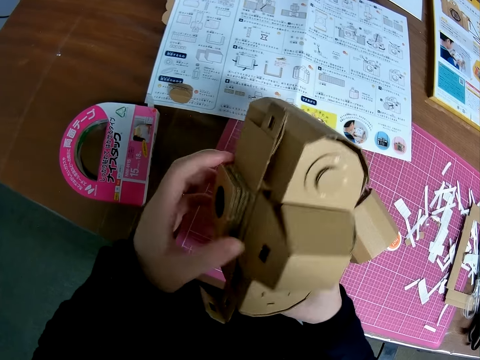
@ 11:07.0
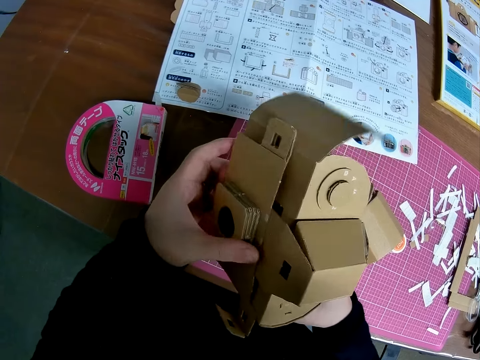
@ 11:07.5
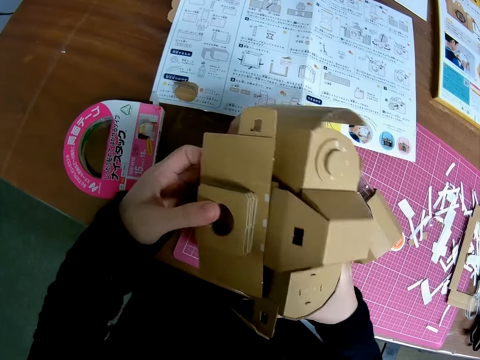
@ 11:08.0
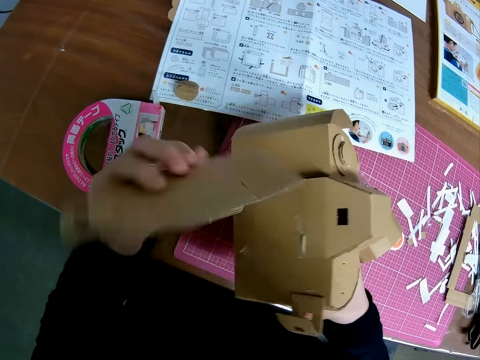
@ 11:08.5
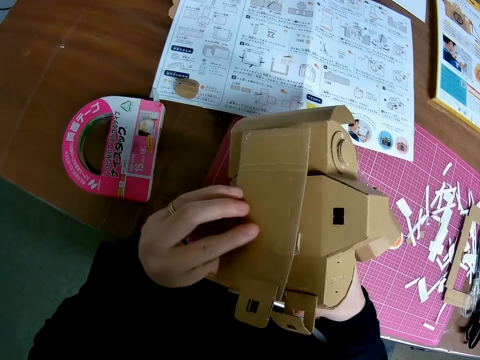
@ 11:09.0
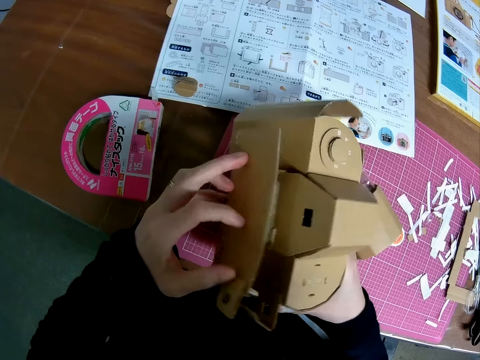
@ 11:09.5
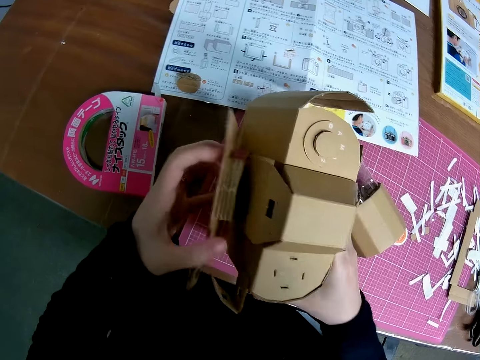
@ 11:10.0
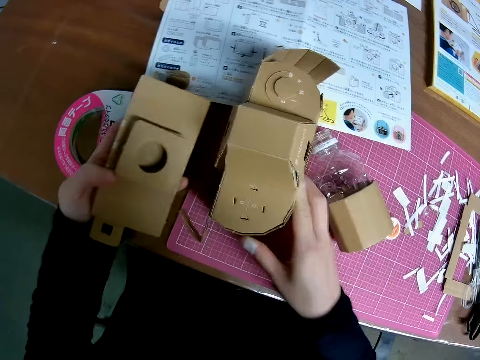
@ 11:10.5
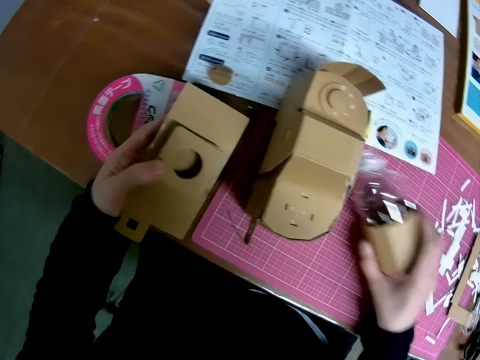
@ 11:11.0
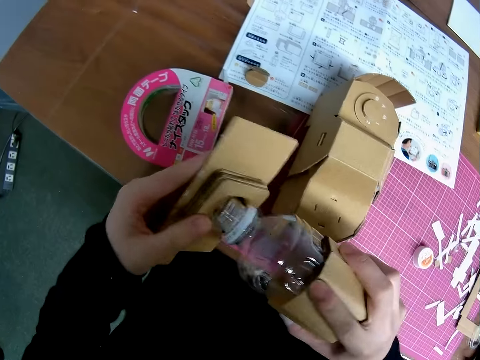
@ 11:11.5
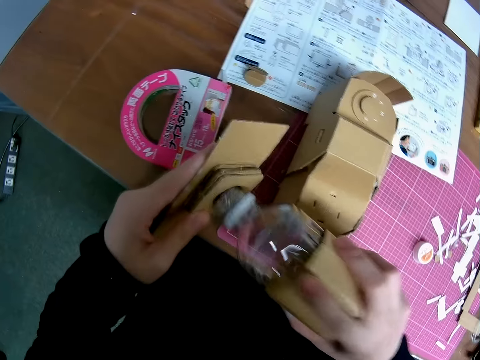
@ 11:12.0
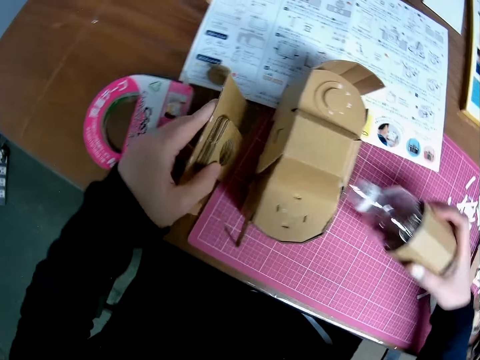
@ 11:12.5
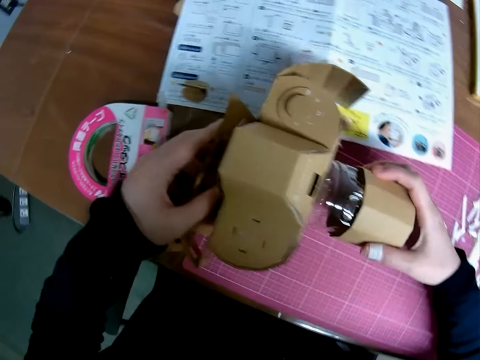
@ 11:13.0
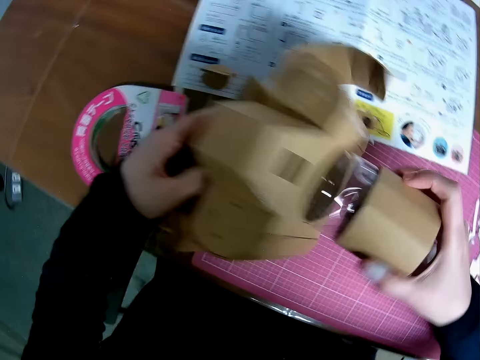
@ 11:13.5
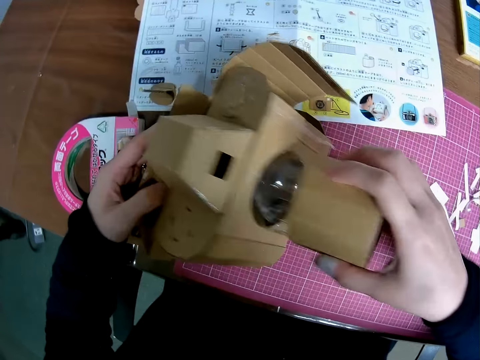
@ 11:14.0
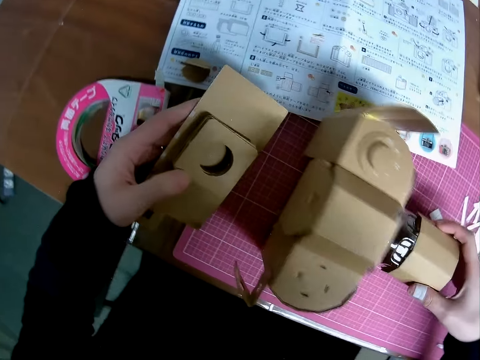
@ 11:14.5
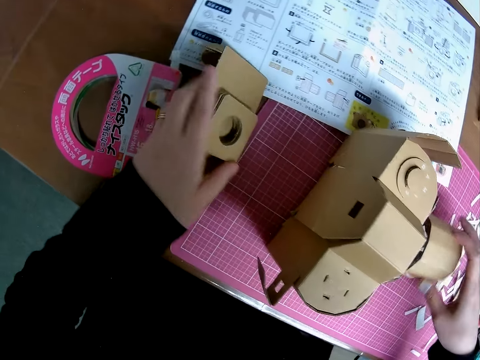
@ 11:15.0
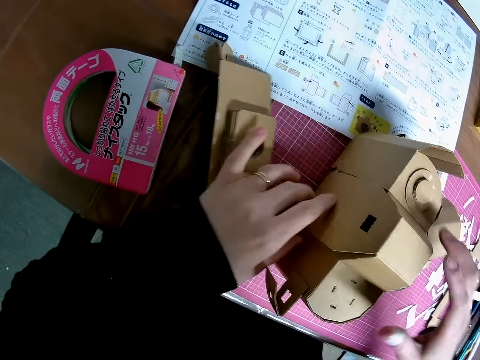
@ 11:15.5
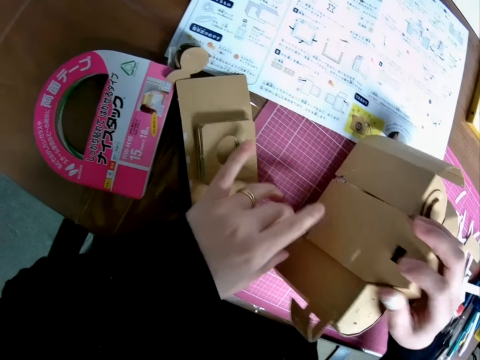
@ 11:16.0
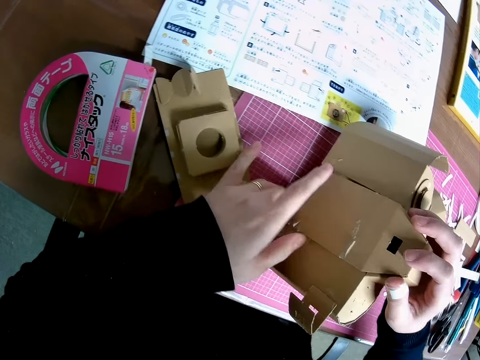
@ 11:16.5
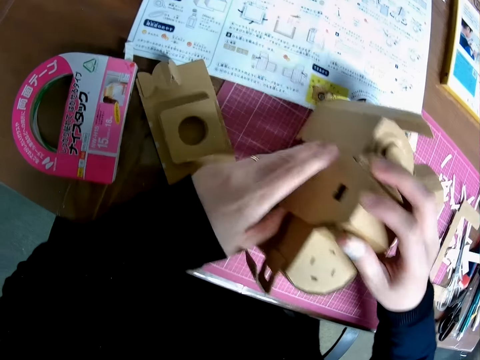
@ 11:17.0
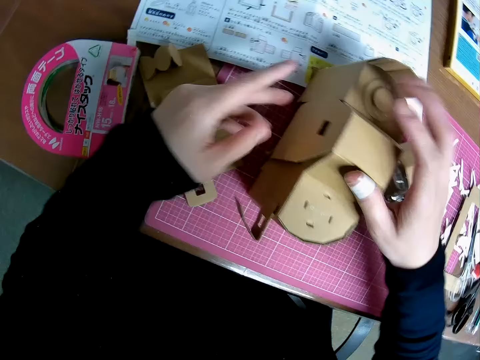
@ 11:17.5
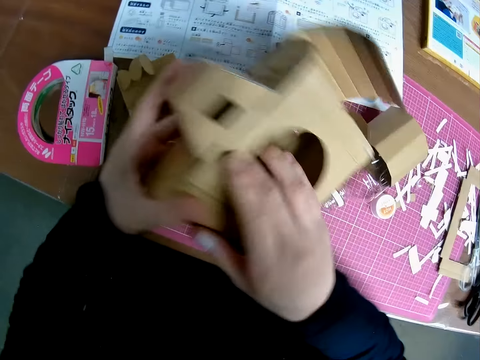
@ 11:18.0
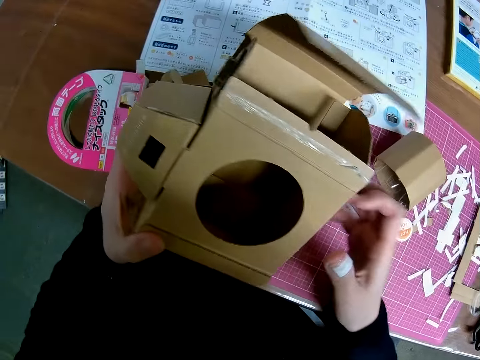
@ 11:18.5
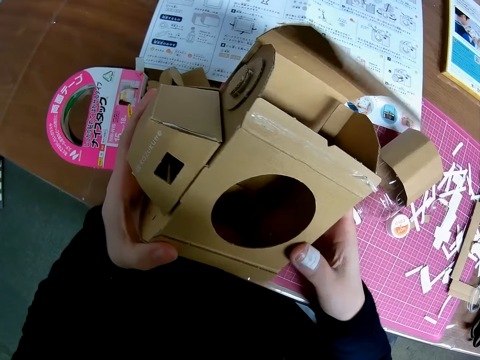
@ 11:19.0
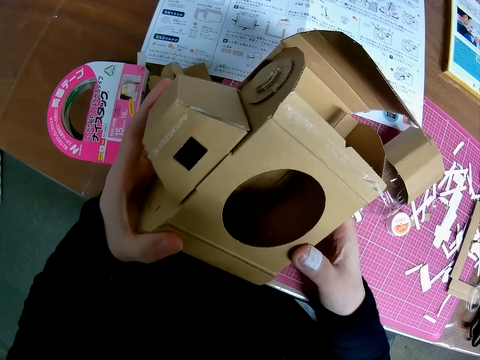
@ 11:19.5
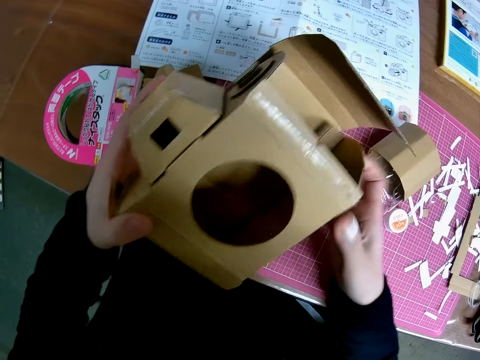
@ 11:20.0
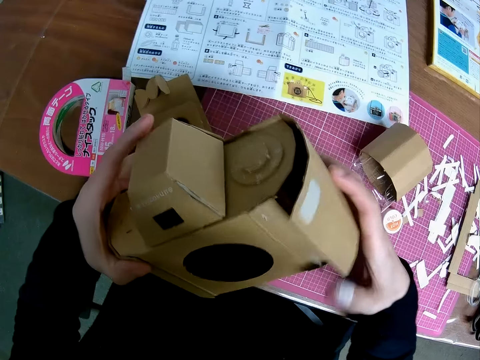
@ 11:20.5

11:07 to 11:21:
The camera wearer detaches a model piece or part of the camera craft from the mechanical model or camera craft. They flip the part of the camera craft. They place the model piece beside the mechanical model. They drop the mechanical model on the pink sheet. They pick up a plastic bottle from the pink sheet and set the plastic bottle to the model piece briefly. They insert the plastic bottle to the mechanical model. They place the model piece beside the mechanical model. They raise the mechanical model and drop the mechanical model on the pink sheet. They remove the model piece from the side of the mechanical model. They detach the plastic bottle from the mechanical model. They drop the plastic bottle on the pink sheet. They put the part of the camera on the table. They examine the mechanical model with both hands.

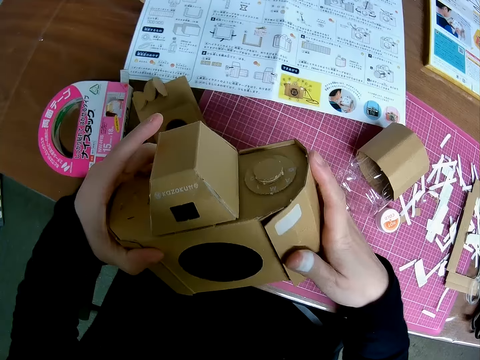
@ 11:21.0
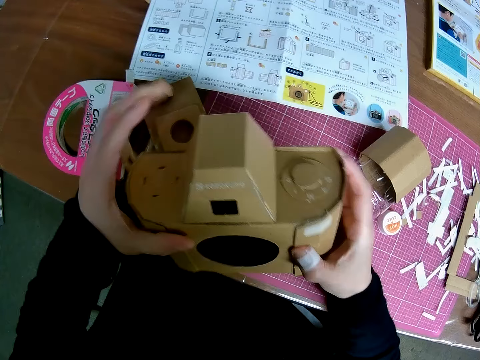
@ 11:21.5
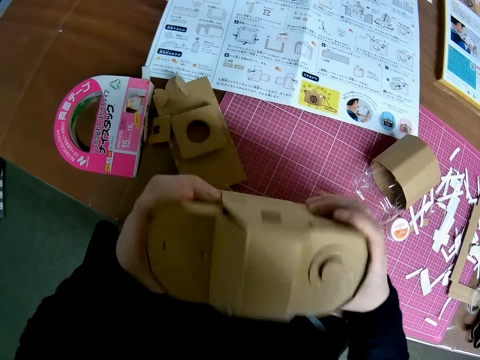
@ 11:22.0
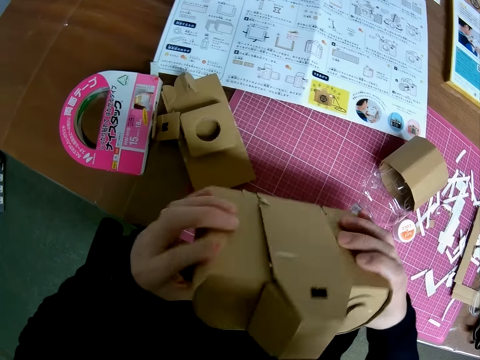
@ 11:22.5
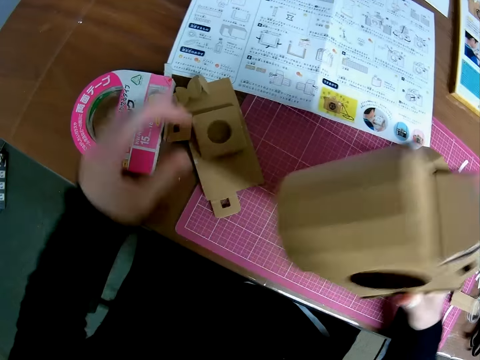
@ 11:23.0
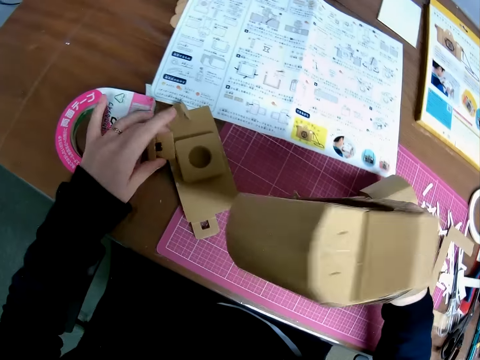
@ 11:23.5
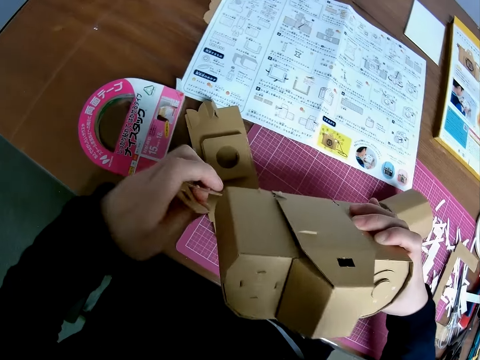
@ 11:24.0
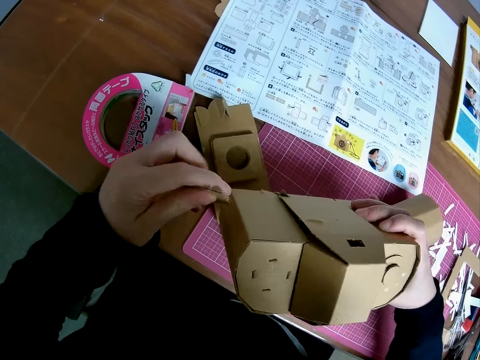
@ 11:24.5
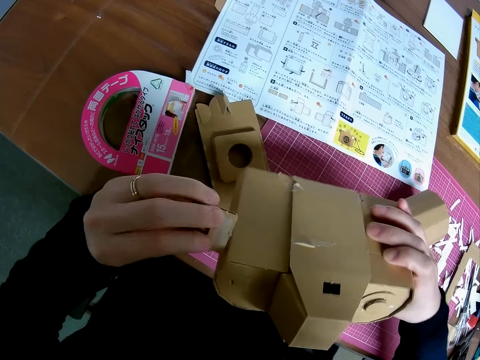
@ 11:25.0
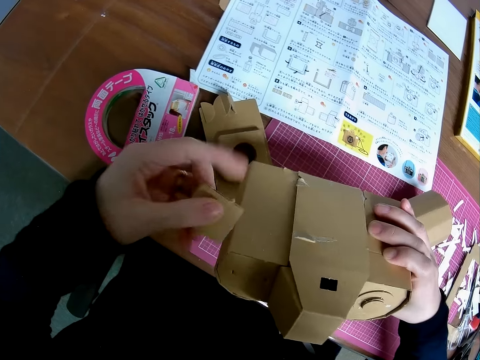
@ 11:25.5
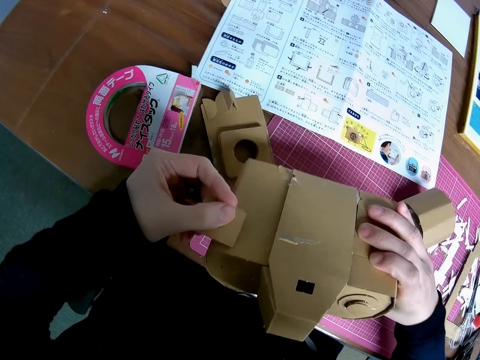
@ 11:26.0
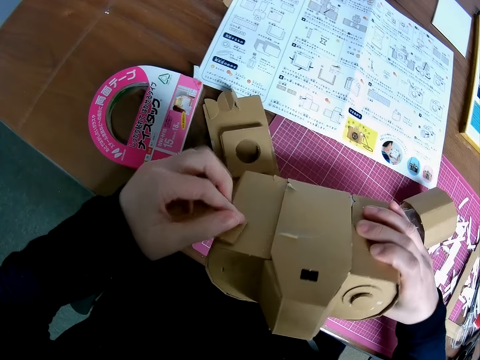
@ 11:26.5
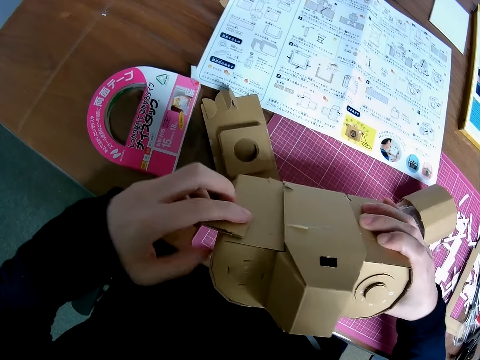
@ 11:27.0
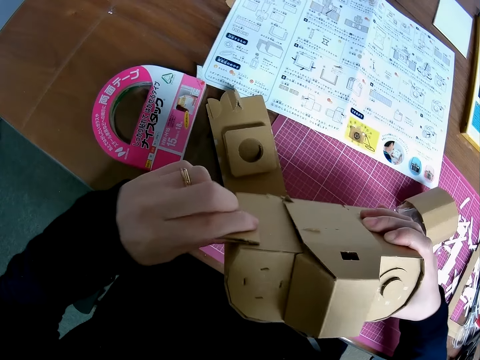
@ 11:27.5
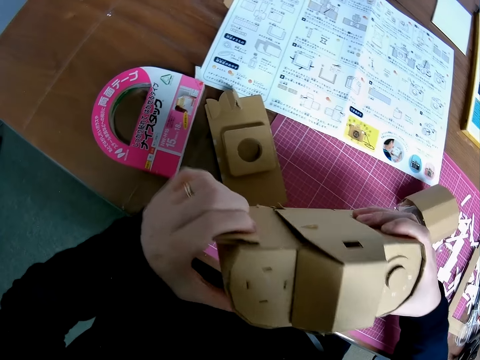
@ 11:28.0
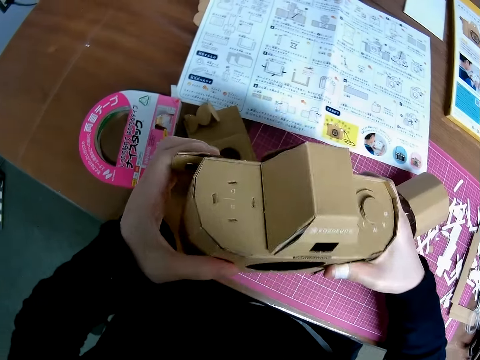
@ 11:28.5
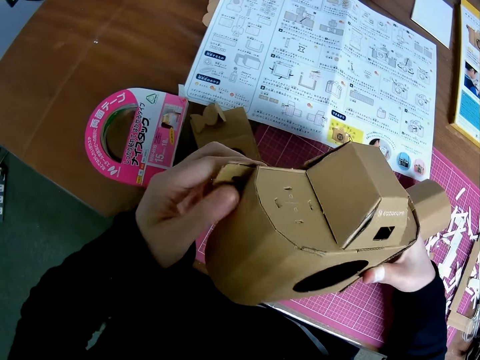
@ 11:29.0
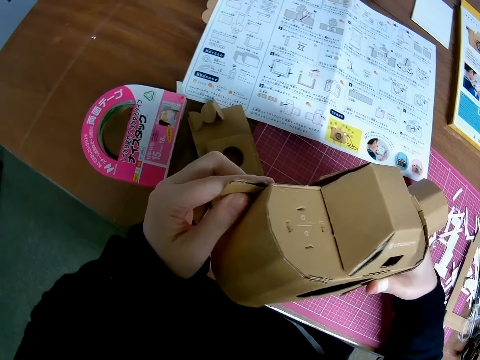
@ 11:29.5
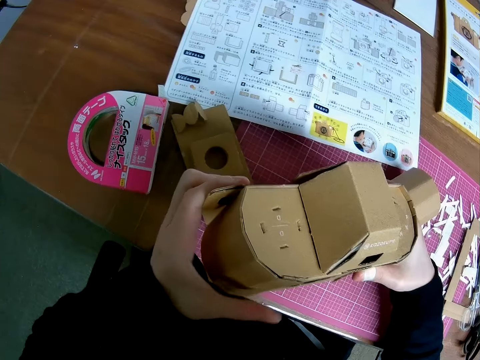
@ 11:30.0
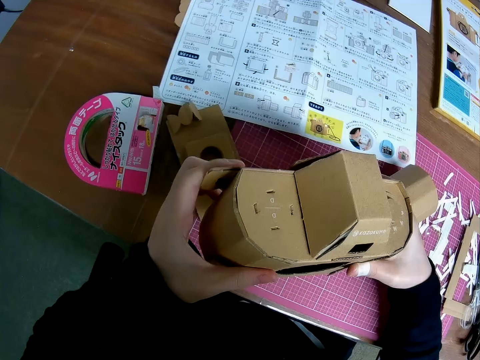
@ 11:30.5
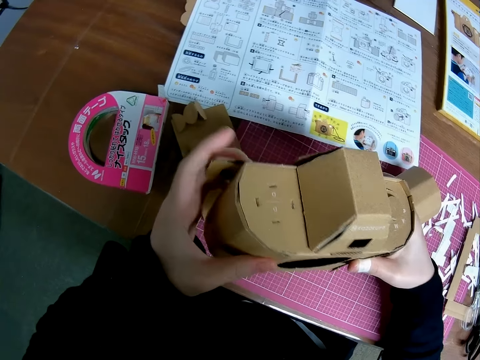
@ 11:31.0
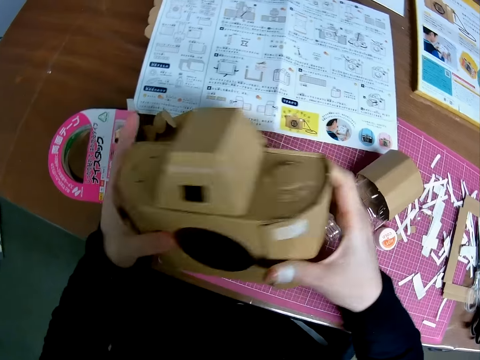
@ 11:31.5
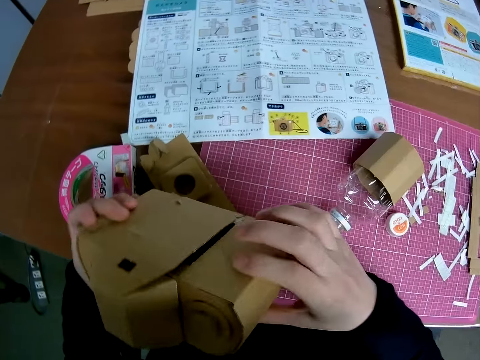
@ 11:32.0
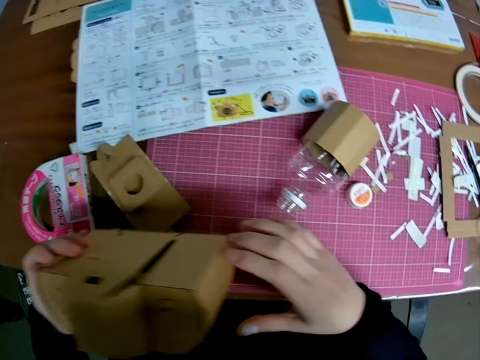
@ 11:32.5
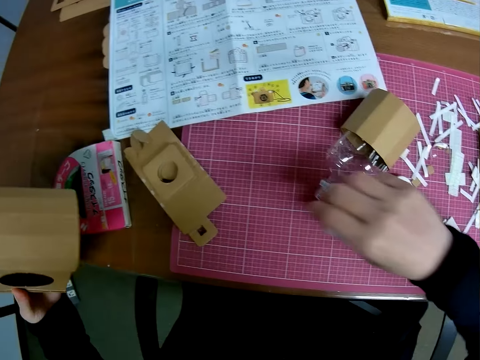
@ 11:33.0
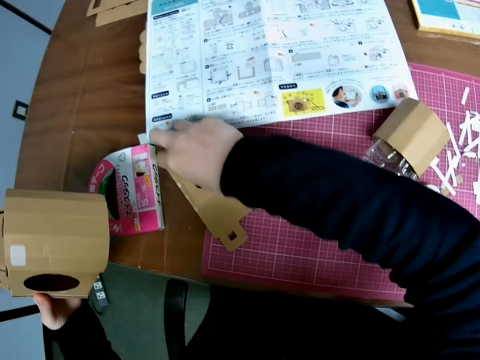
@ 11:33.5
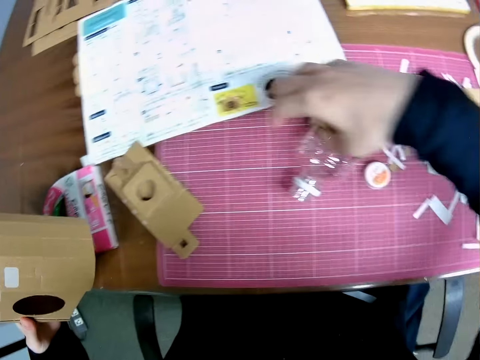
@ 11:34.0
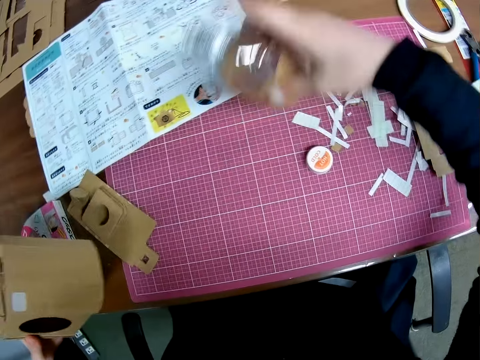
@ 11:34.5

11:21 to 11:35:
The camera wearer picks up another model piece from the table. They attach the model piece to the mechanical model or camera craft. They look at the camera craft. They touch another model piece briefly. They pick a bottle from the table. They stand the plastic model on the pink sheet.
